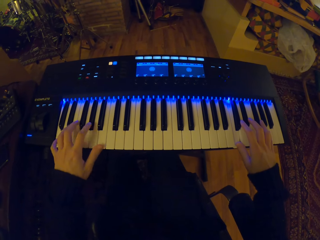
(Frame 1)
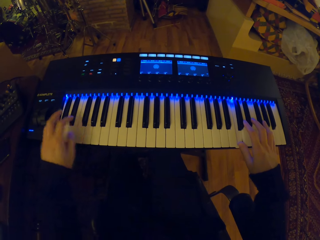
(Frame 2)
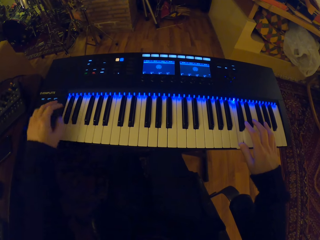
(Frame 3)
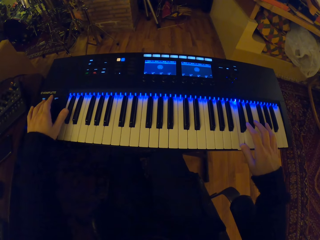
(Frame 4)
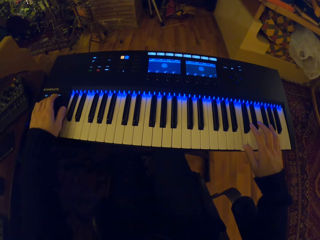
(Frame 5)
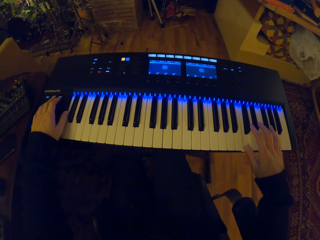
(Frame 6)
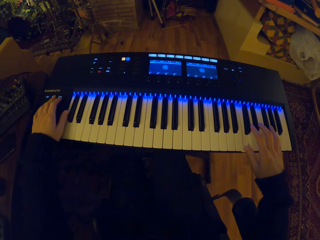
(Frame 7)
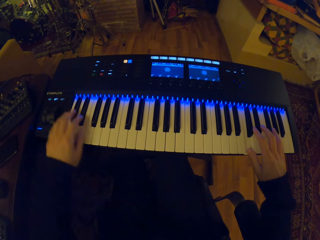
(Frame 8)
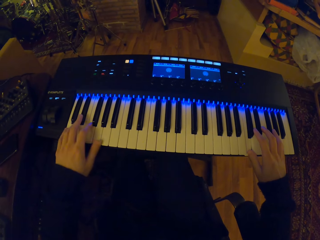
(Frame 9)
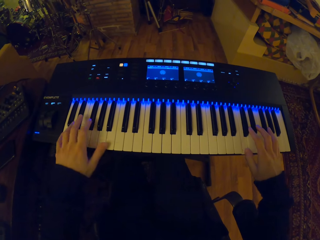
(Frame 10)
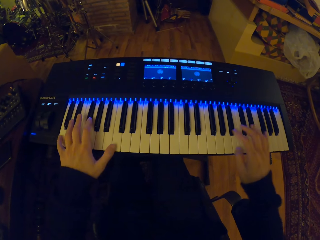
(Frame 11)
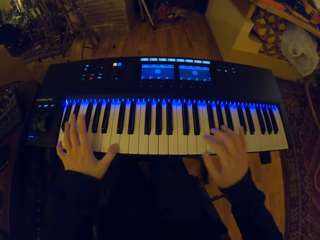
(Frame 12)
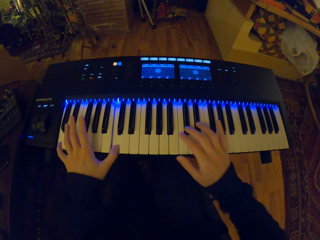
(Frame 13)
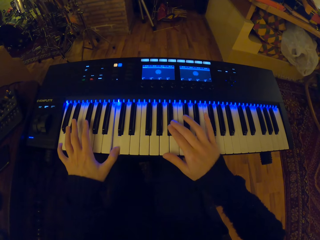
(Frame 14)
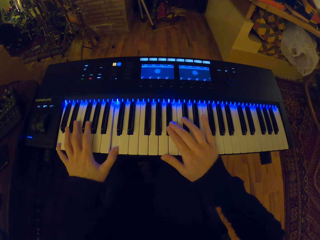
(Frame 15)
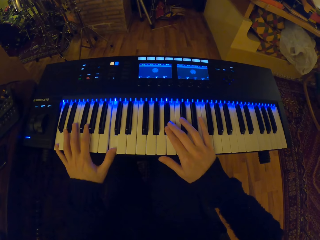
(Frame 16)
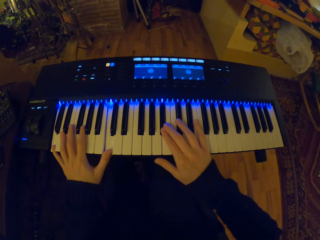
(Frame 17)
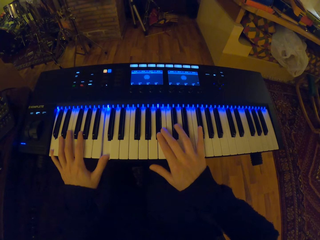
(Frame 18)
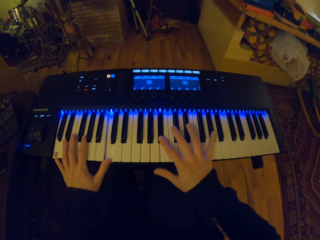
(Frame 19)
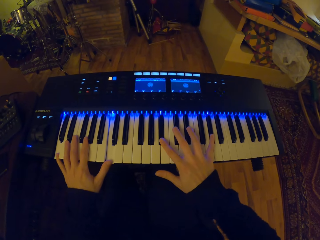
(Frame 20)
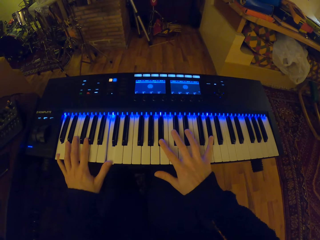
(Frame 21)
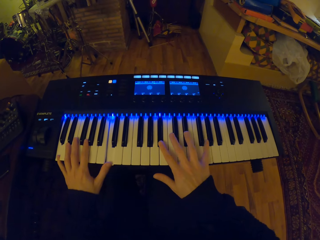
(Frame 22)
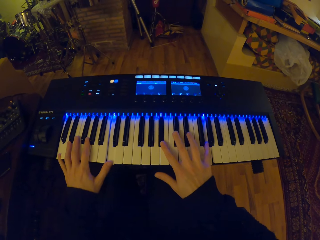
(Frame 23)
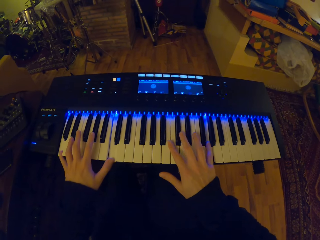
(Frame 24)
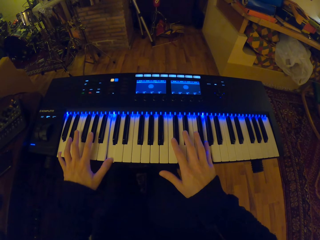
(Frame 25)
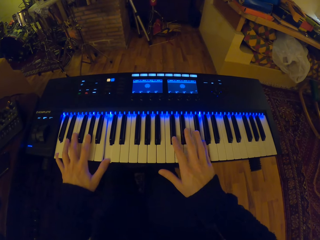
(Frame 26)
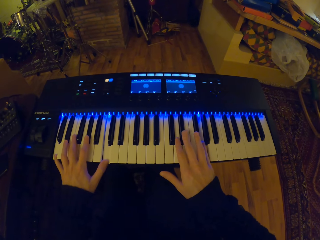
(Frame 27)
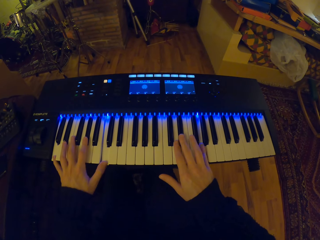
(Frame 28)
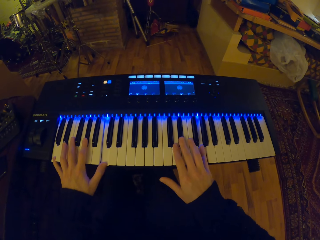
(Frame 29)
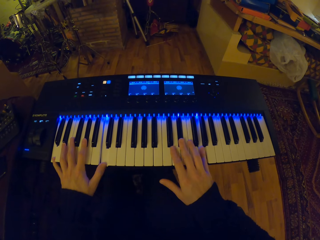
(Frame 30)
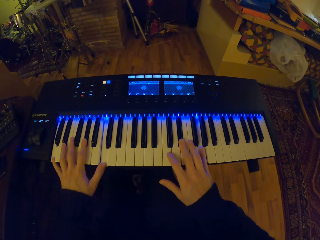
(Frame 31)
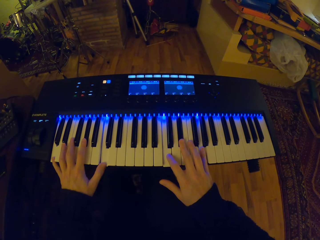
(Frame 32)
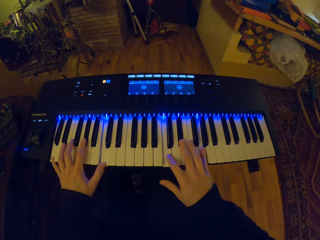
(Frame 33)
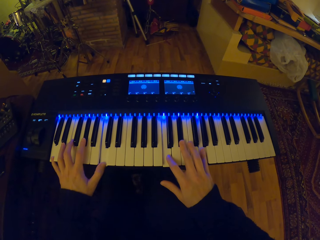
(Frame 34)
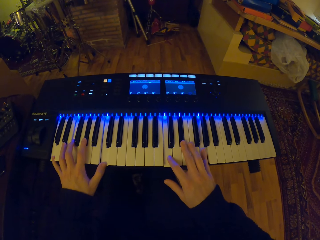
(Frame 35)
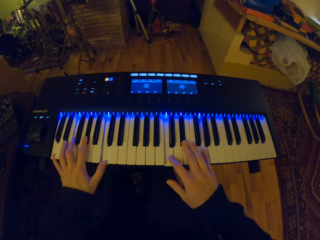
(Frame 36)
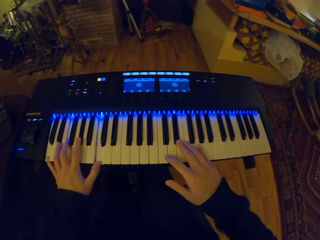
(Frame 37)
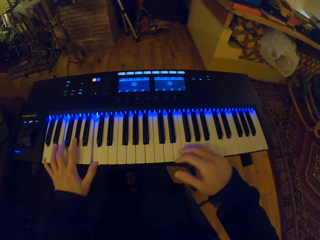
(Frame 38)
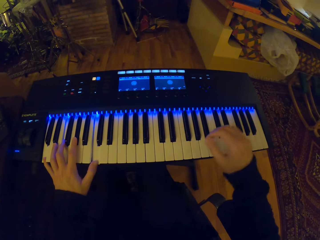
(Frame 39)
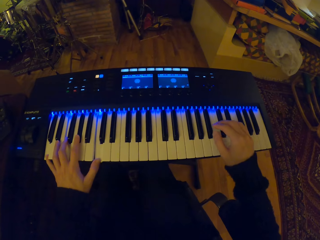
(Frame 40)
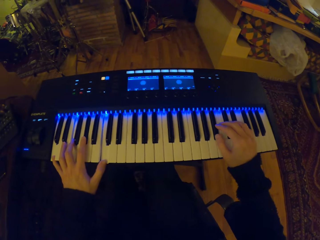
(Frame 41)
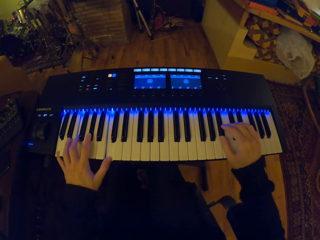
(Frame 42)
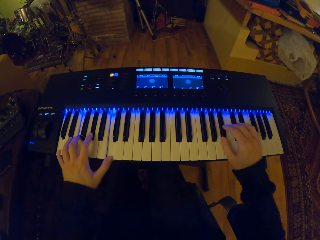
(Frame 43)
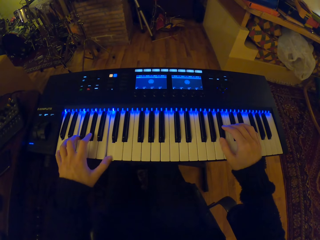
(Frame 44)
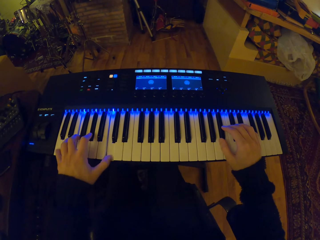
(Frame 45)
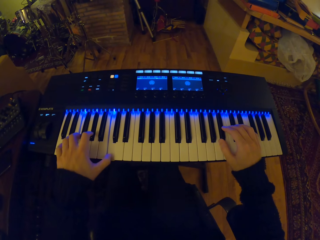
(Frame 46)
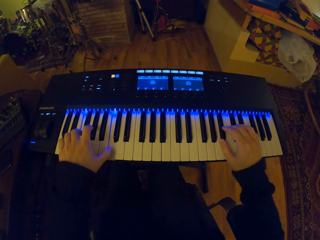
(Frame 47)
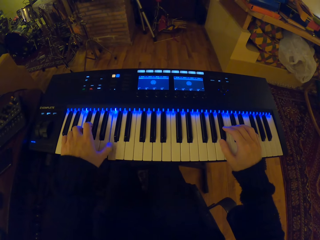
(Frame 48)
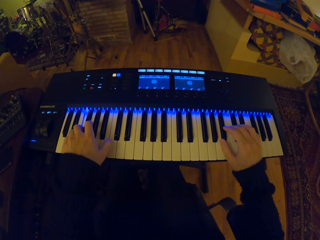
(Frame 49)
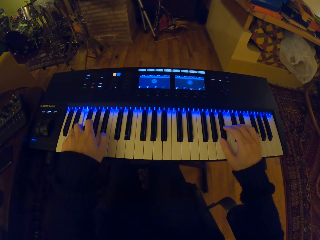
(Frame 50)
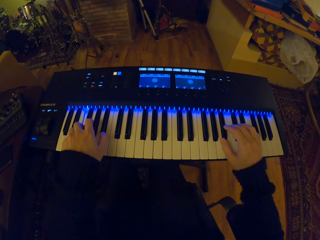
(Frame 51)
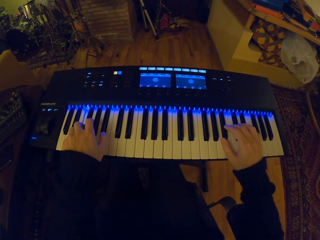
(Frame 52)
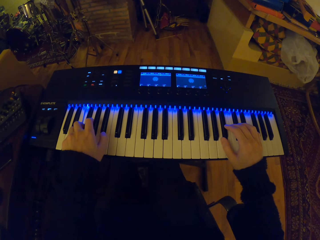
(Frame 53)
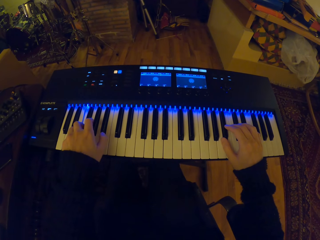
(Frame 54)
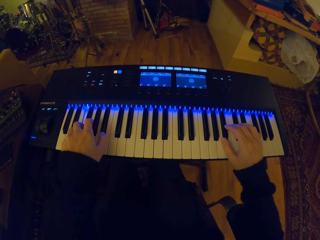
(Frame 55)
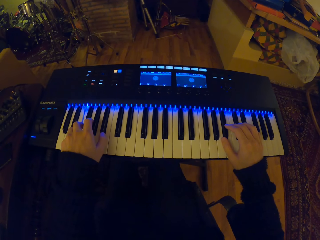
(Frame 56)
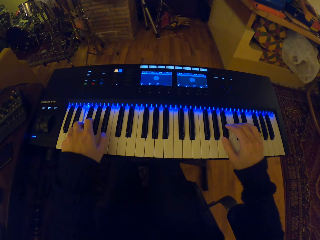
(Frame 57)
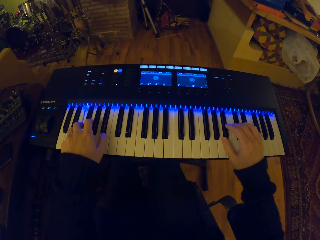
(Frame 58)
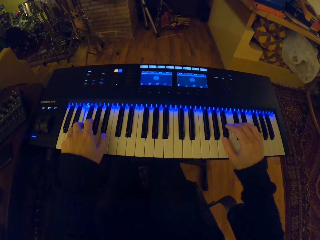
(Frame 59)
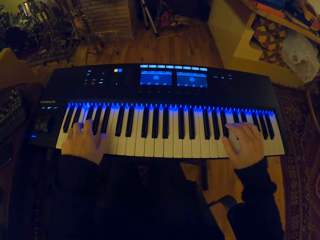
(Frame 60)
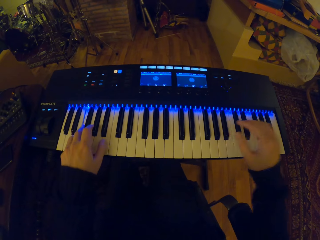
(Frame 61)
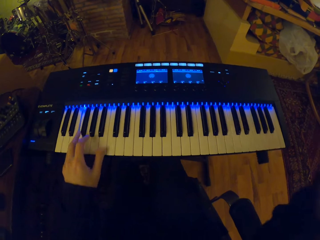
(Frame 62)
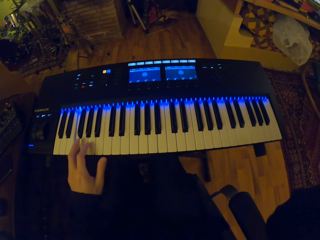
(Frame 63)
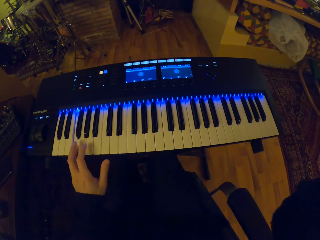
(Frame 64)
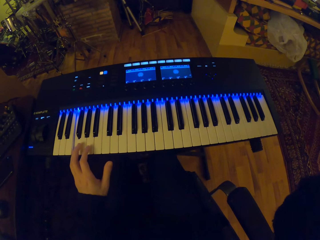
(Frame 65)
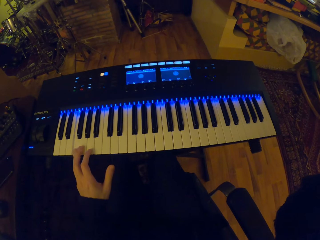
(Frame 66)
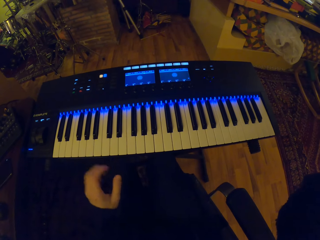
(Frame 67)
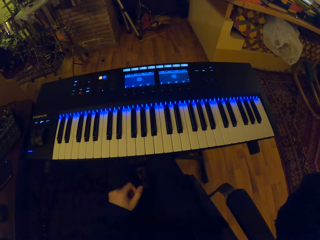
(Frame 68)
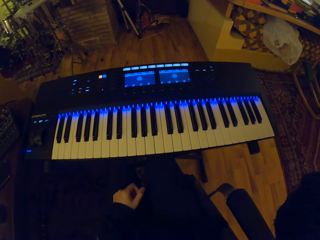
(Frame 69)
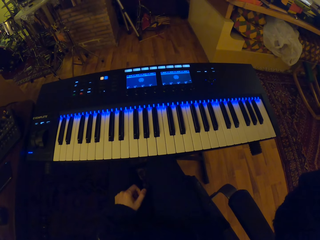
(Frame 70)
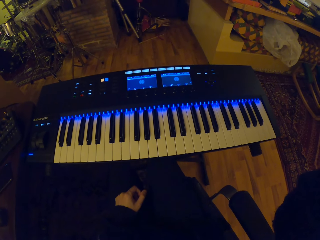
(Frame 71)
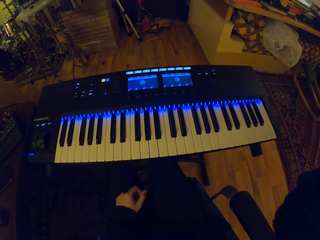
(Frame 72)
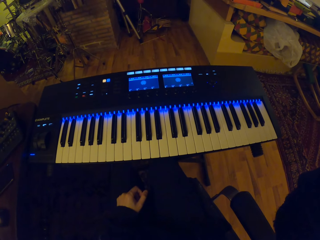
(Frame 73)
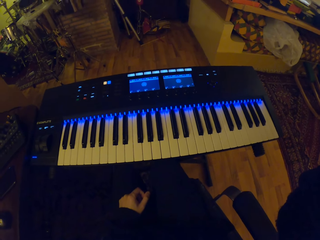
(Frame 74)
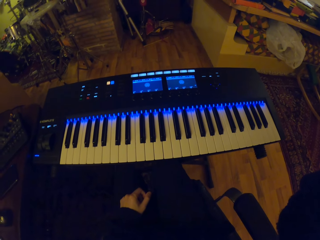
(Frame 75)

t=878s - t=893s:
The camera wearer adjusts a tempo button on the electric piano keyboard with his left hand. He plays the electric piano keyboard with both hands. He touches his face with his right hand. He lifts his hand.
